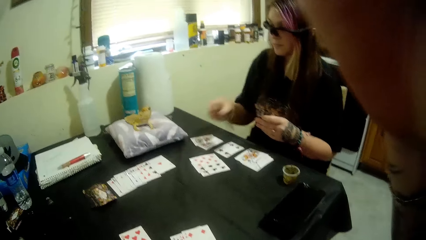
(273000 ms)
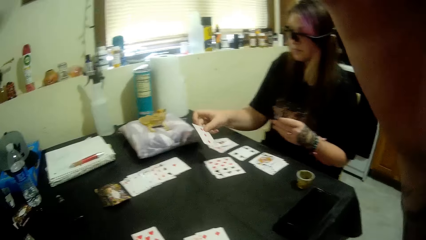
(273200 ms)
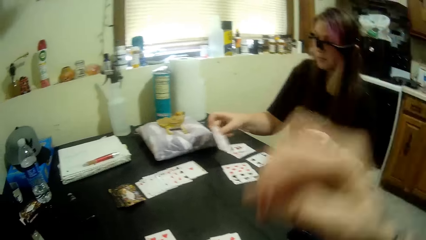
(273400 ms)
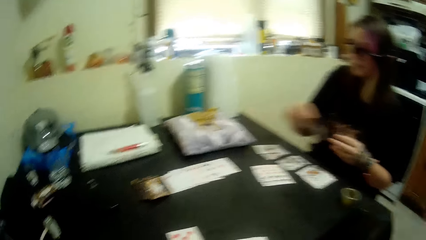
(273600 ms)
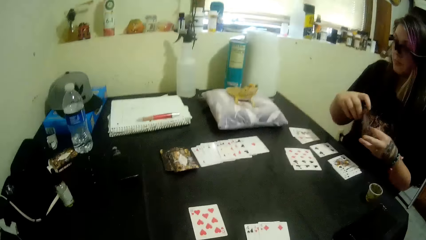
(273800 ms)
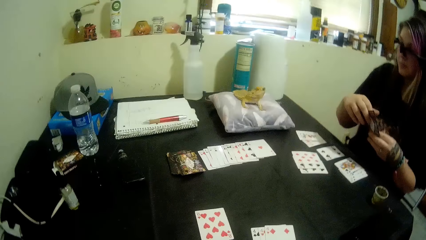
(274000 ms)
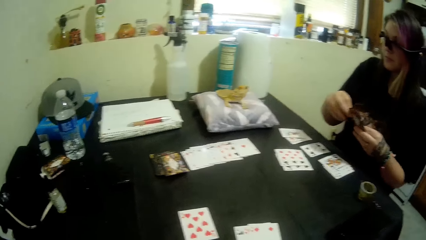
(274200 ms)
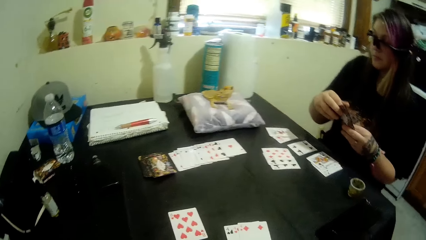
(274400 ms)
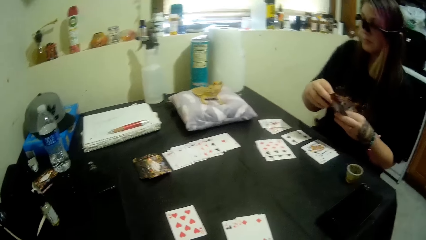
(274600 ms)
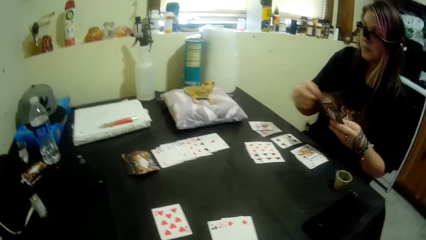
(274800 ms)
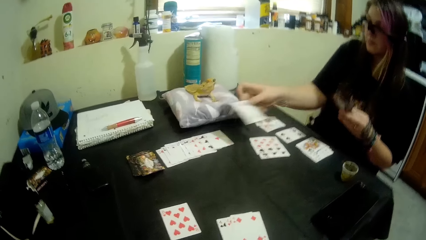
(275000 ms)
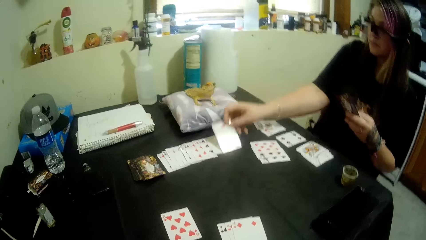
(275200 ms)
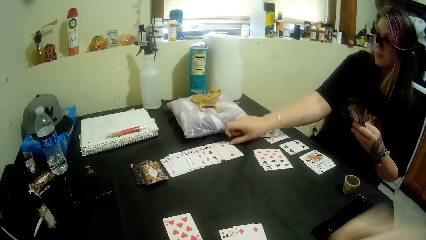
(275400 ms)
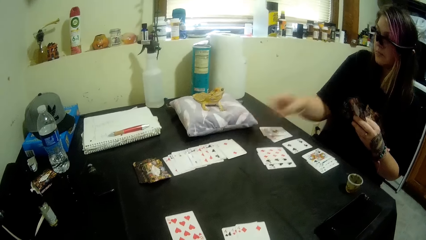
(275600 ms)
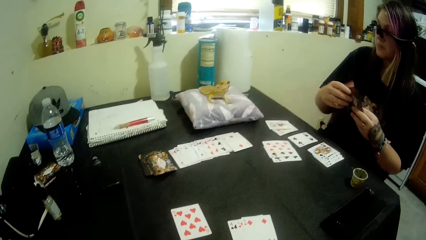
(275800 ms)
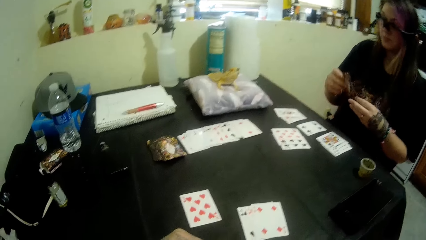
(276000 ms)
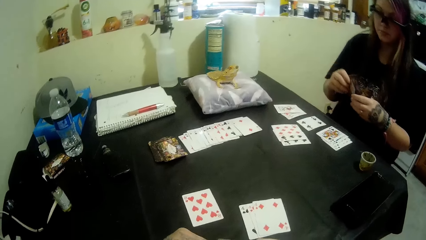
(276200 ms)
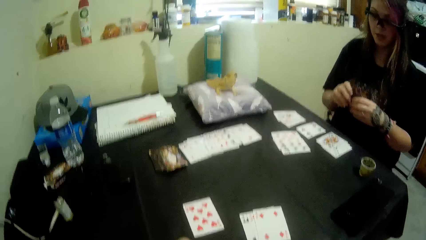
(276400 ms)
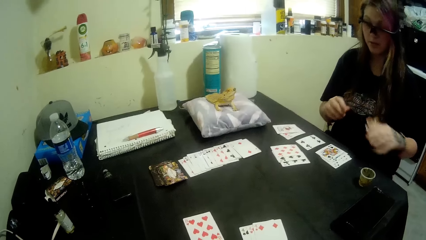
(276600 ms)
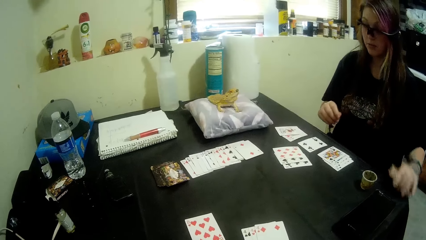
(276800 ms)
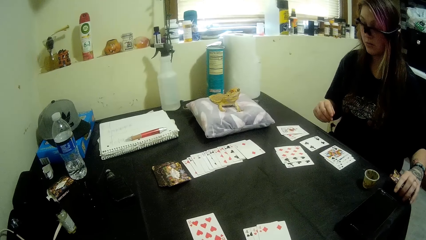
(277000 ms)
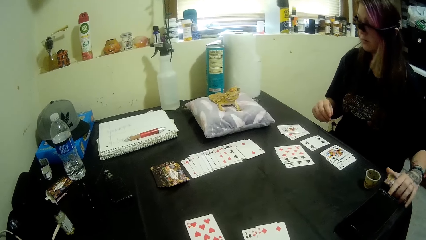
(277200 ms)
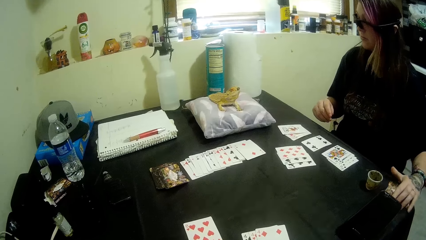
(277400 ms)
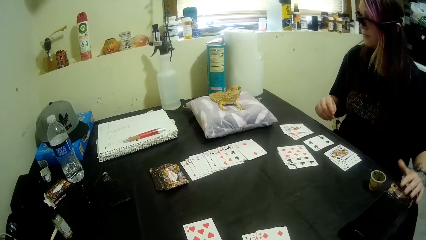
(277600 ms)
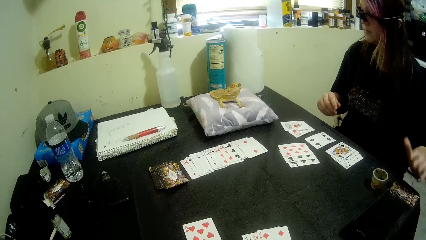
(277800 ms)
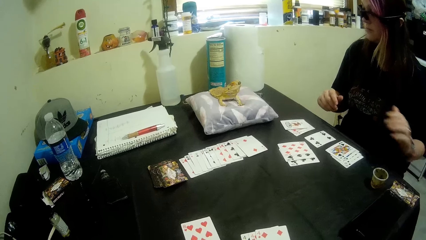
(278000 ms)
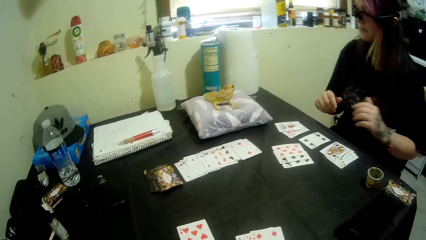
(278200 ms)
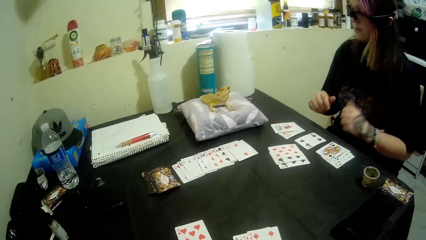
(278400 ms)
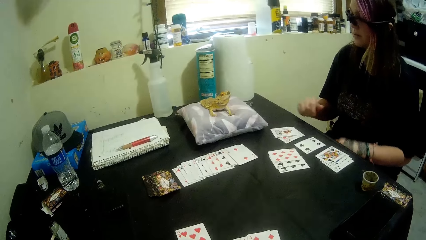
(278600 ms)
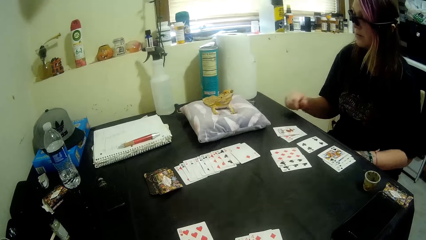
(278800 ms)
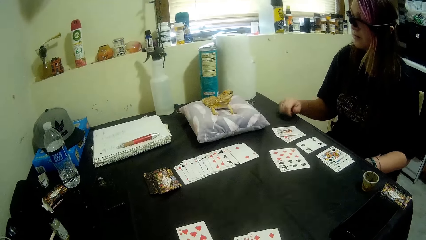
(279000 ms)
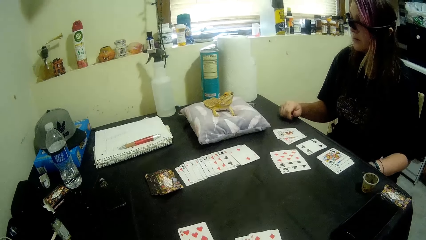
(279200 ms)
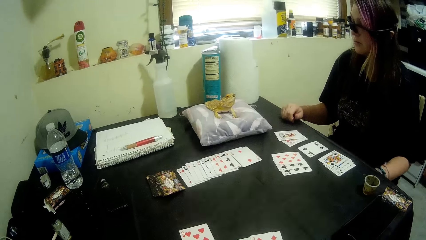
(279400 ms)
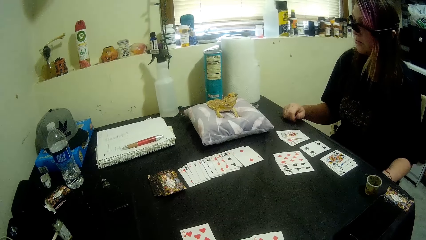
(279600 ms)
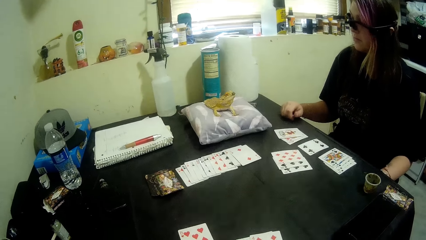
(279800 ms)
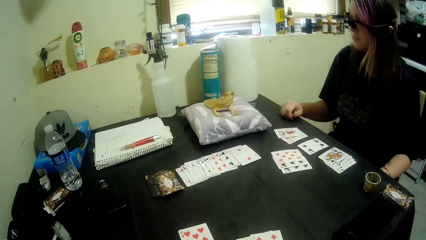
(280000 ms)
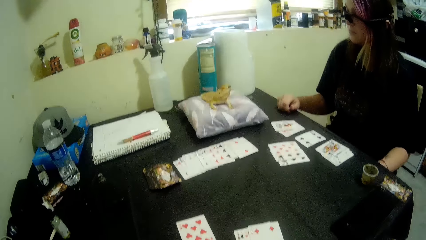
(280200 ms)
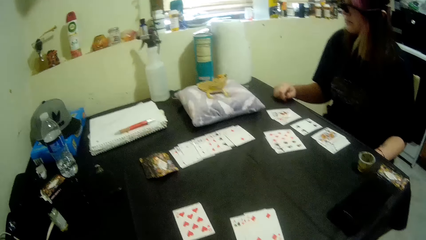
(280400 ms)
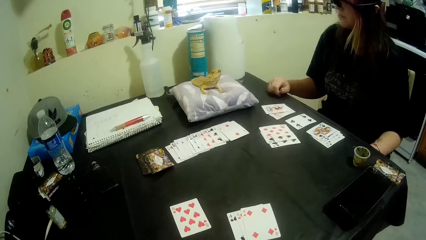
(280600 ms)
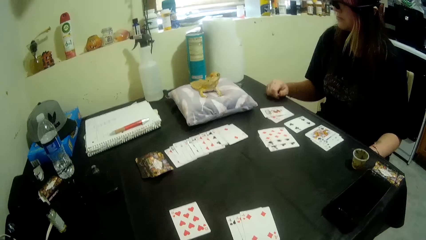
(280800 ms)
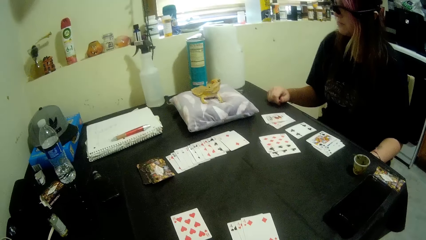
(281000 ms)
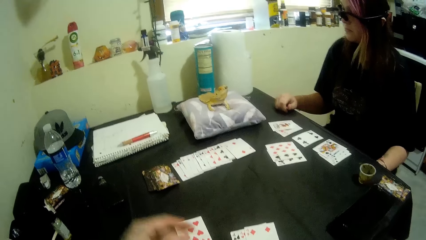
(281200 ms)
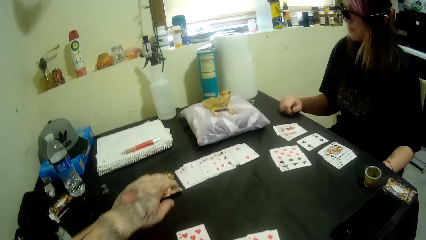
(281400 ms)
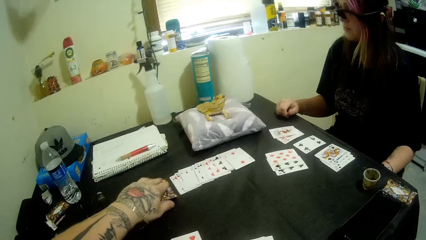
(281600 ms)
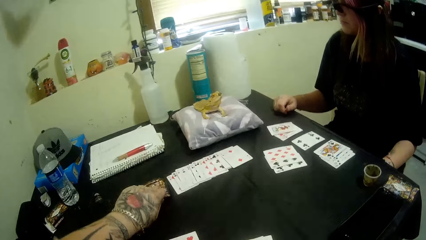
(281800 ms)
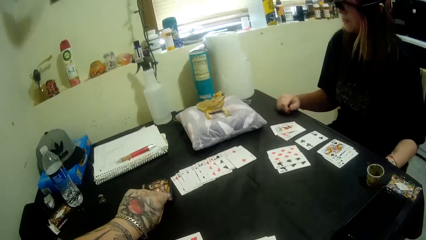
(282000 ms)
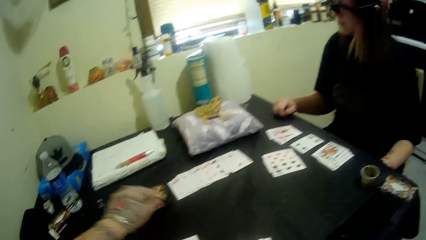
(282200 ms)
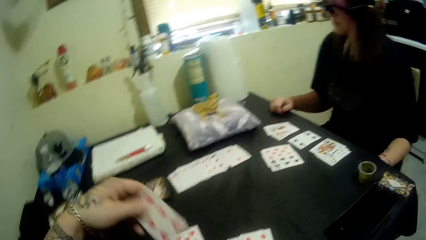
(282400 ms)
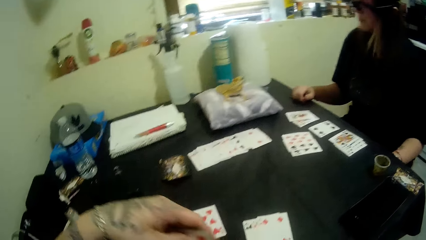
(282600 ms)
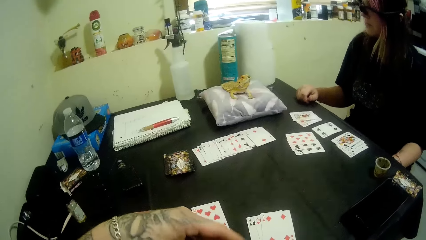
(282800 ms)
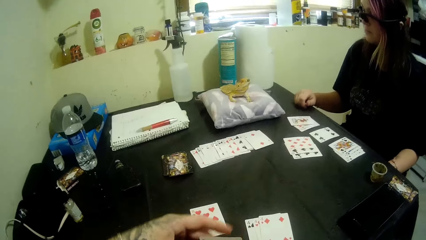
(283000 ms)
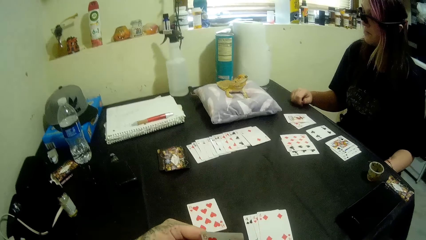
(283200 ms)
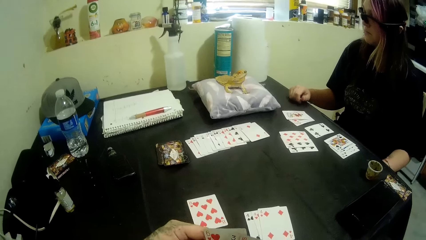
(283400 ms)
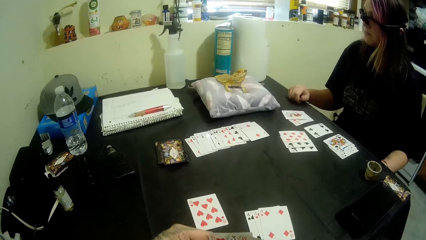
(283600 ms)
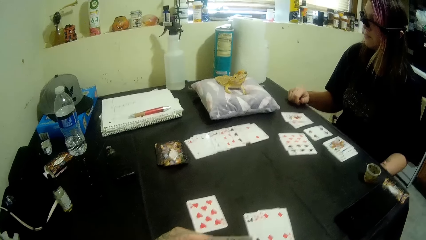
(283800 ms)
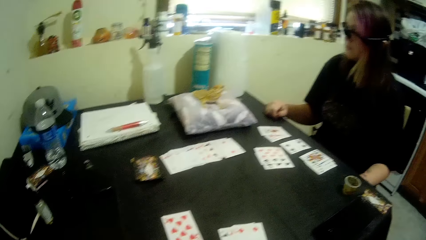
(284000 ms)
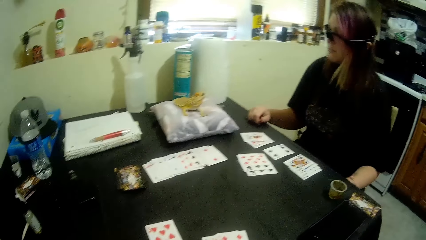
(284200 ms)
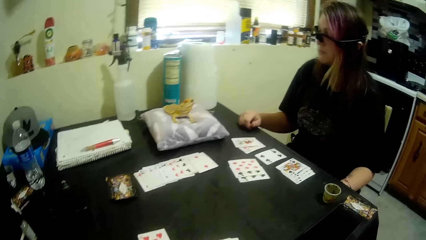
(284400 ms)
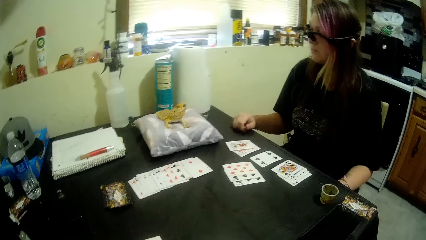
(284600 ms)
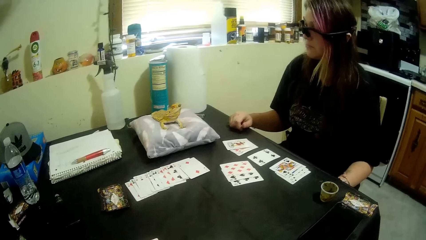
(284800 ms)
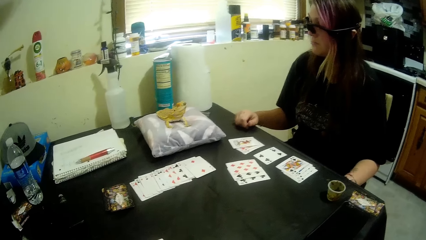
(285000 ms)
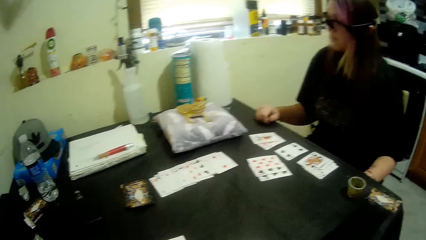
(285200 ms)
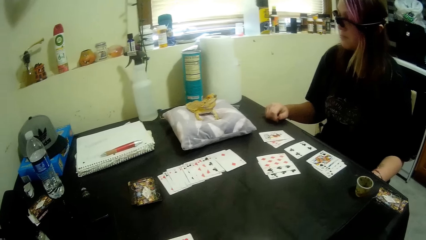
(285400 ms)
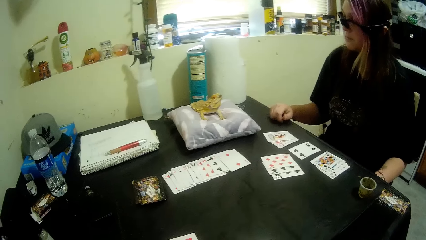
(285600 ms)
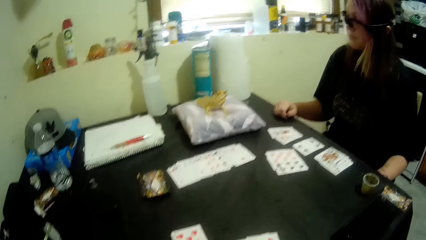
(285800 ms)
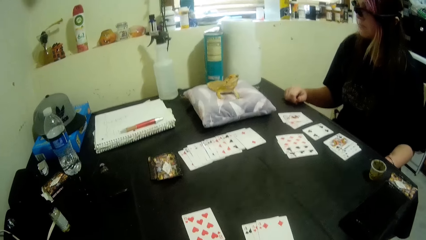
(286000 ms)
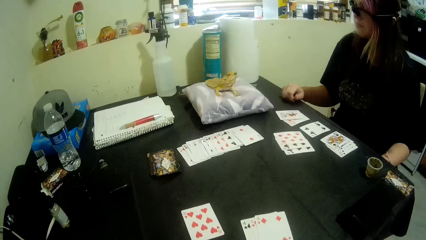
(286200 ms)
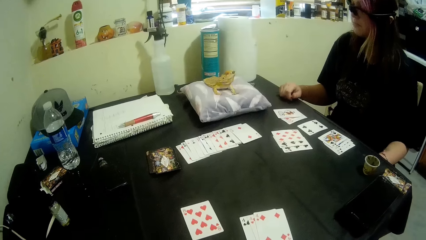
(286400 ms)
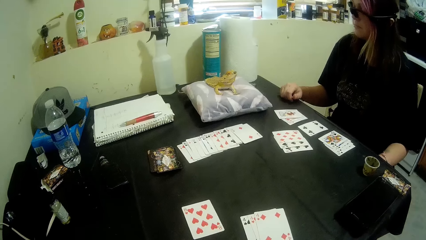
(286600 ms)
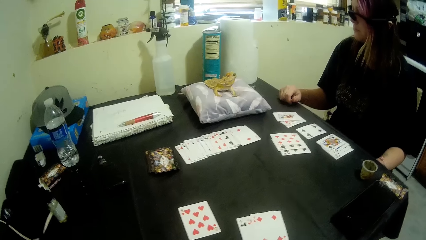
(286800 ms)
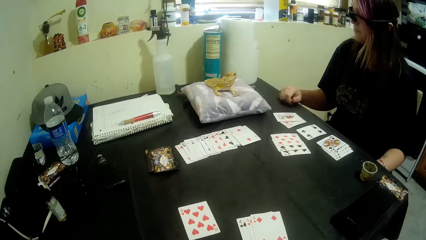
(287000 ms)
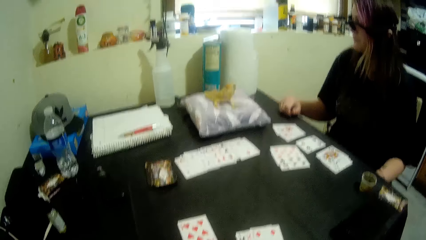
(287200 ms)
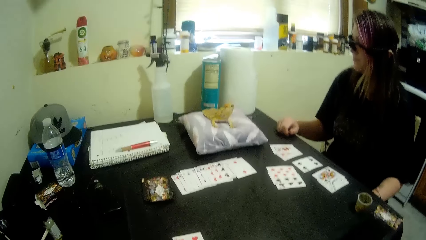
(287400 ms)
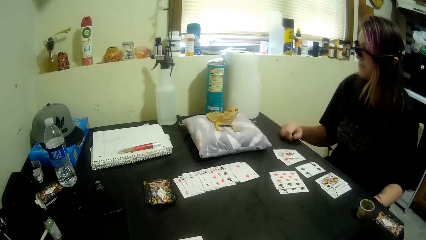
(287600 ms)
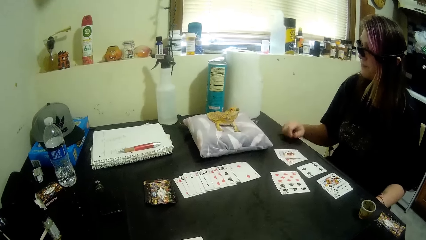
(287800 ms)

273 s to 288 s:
A woman takes out a card from her left hand with her right hand and puts the card back into her left hand. The woman takes out a card from her left hand with her right hand and drops the card on the table with her right hand. The woman drops the cards on the table with her left hand, places her left hand on her lap and places her right hand on the table. The camera wearer looks around the room. He picks up a card from the table with his left hand and puts the card into his right hand. He looks around the area.
